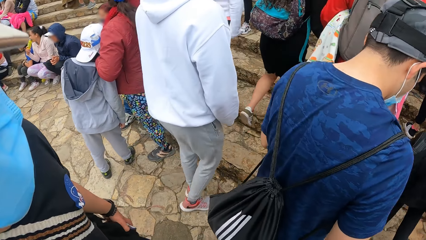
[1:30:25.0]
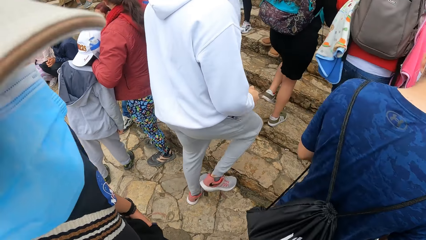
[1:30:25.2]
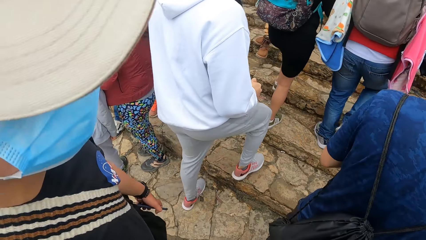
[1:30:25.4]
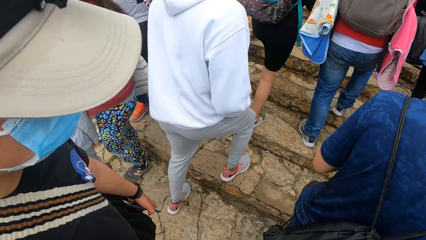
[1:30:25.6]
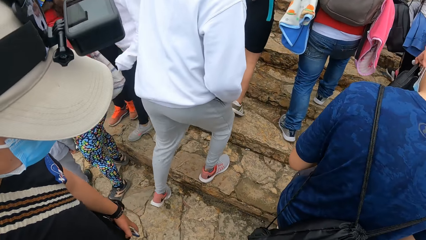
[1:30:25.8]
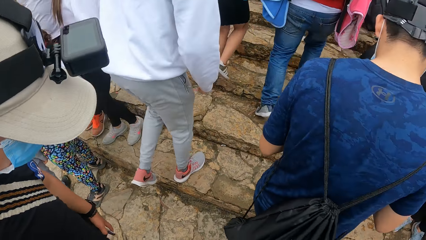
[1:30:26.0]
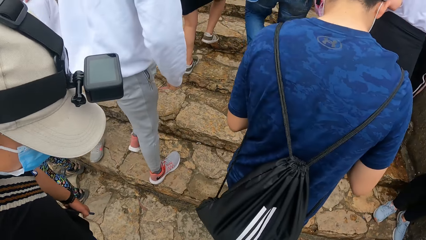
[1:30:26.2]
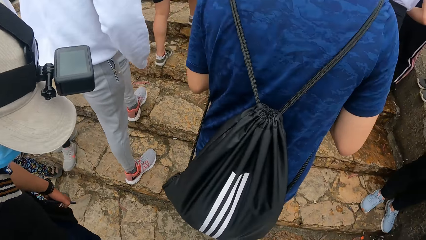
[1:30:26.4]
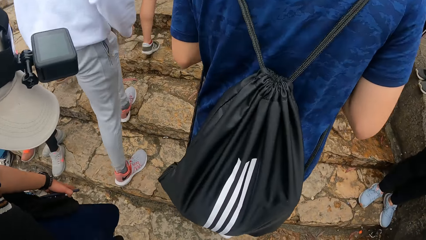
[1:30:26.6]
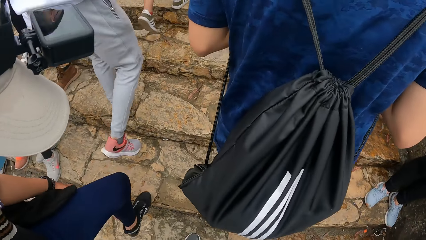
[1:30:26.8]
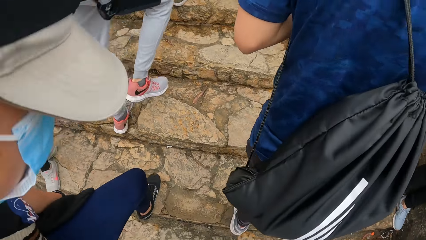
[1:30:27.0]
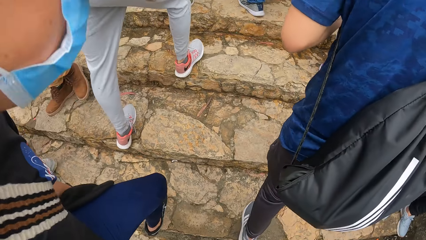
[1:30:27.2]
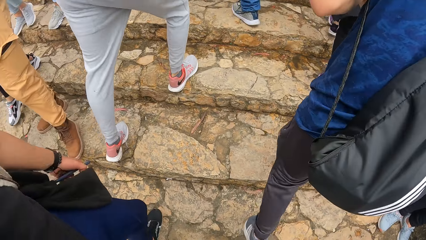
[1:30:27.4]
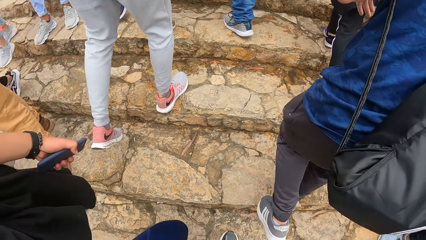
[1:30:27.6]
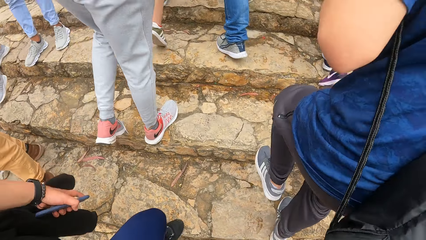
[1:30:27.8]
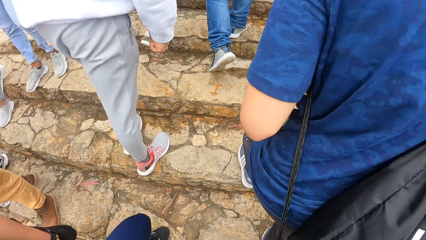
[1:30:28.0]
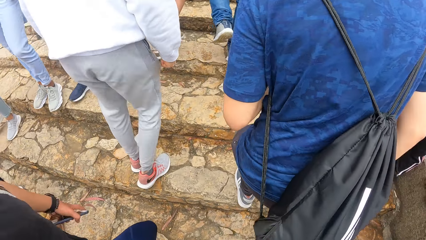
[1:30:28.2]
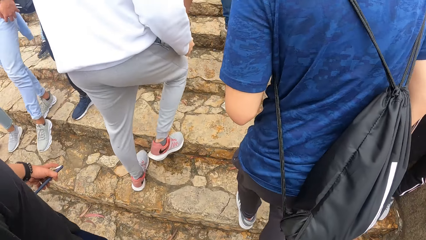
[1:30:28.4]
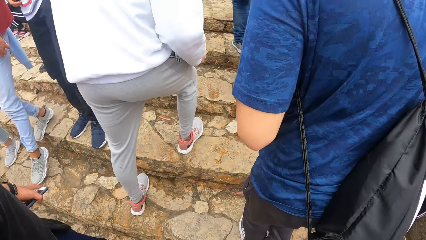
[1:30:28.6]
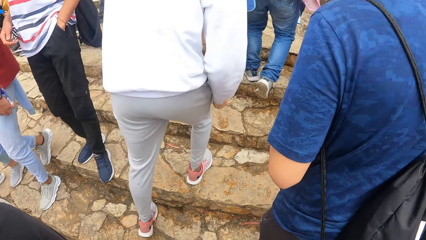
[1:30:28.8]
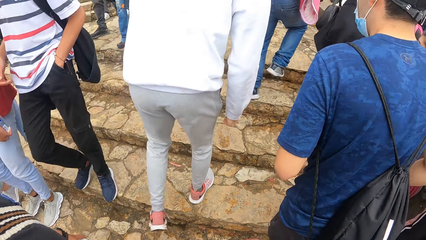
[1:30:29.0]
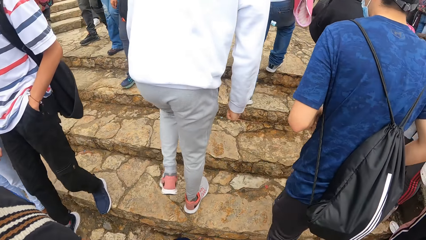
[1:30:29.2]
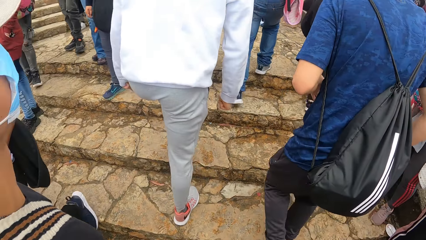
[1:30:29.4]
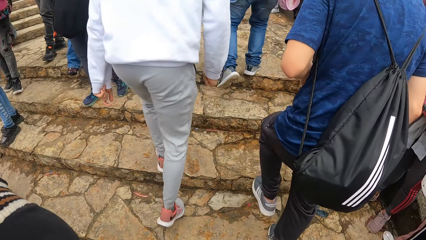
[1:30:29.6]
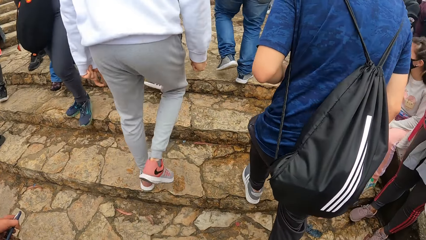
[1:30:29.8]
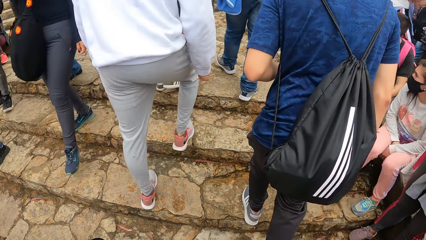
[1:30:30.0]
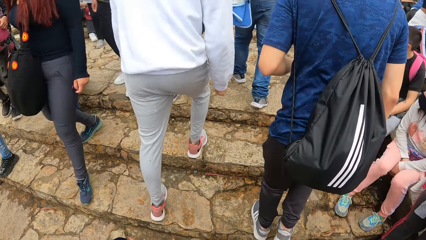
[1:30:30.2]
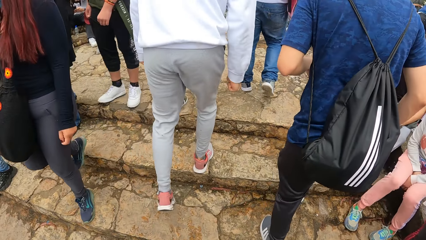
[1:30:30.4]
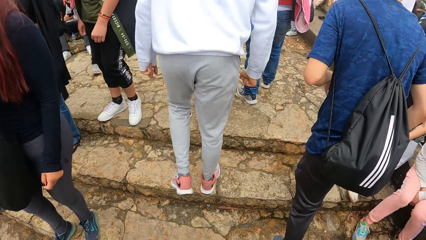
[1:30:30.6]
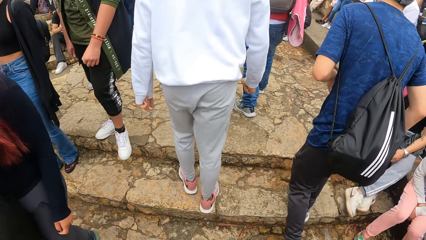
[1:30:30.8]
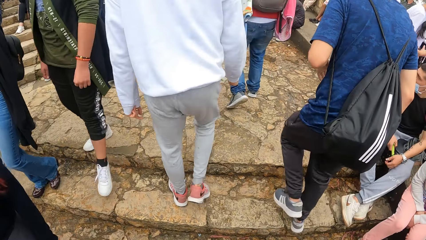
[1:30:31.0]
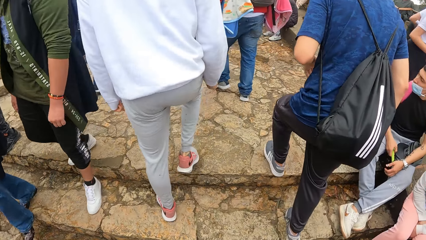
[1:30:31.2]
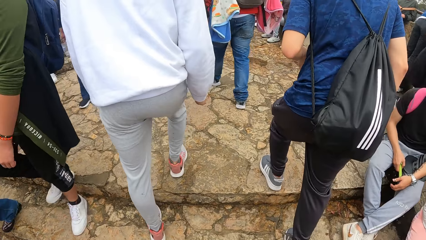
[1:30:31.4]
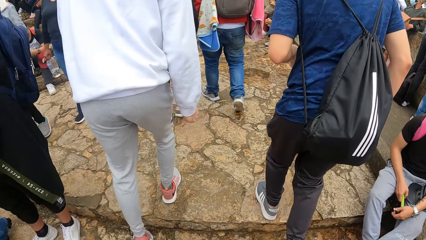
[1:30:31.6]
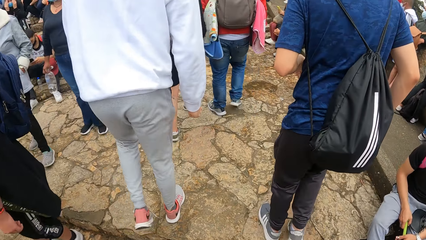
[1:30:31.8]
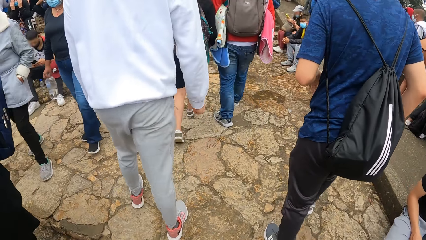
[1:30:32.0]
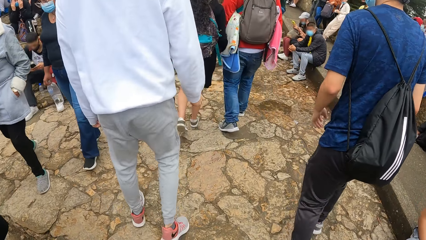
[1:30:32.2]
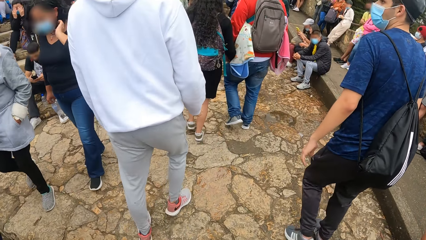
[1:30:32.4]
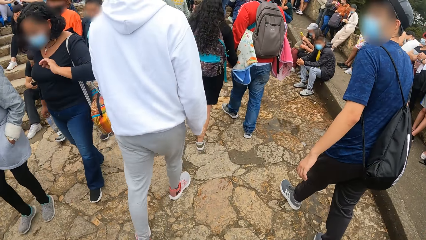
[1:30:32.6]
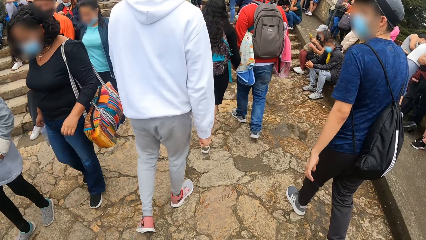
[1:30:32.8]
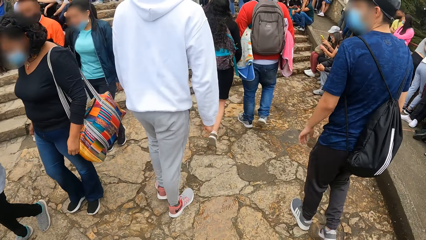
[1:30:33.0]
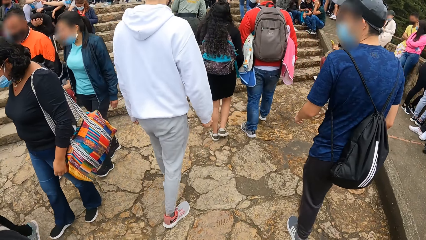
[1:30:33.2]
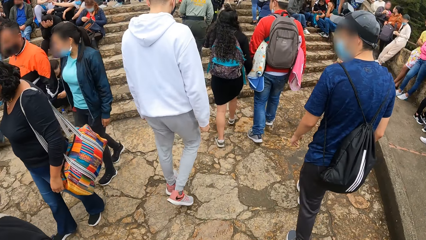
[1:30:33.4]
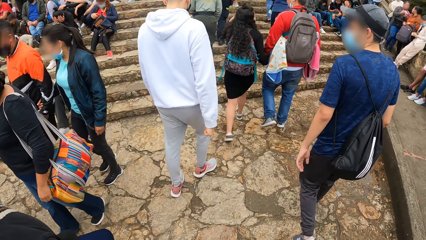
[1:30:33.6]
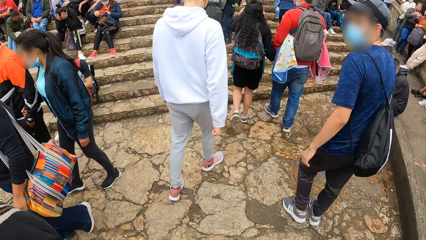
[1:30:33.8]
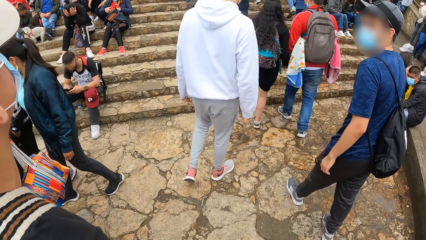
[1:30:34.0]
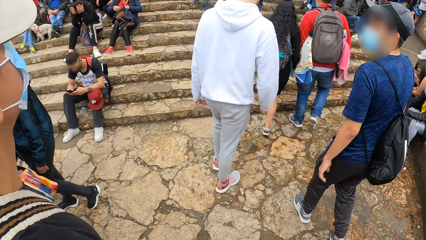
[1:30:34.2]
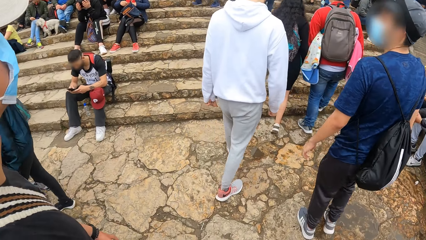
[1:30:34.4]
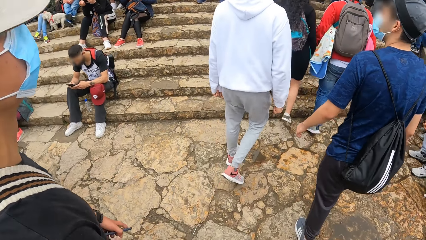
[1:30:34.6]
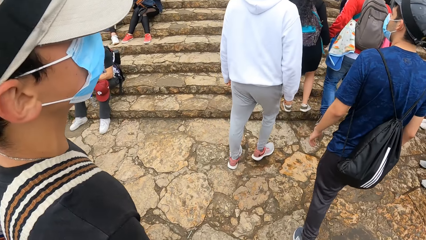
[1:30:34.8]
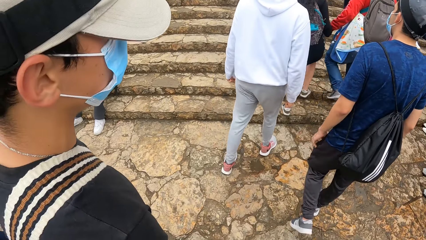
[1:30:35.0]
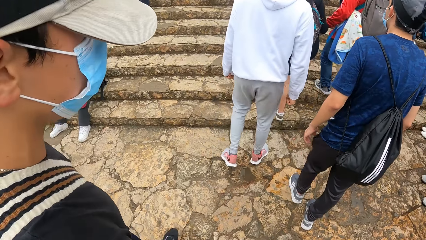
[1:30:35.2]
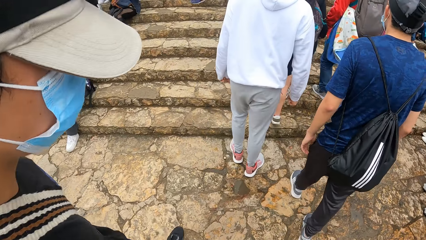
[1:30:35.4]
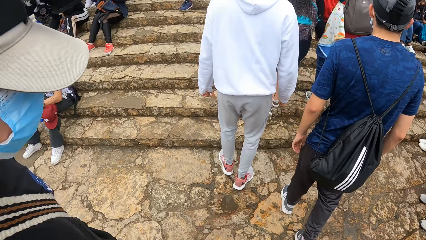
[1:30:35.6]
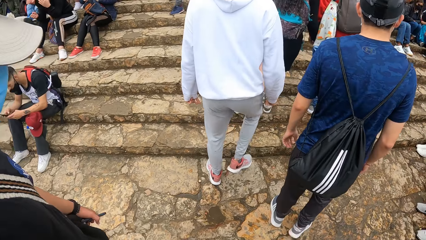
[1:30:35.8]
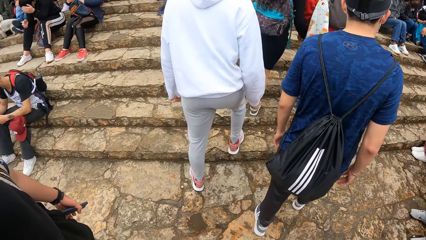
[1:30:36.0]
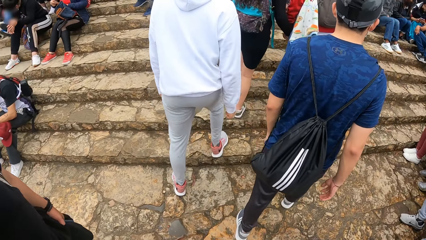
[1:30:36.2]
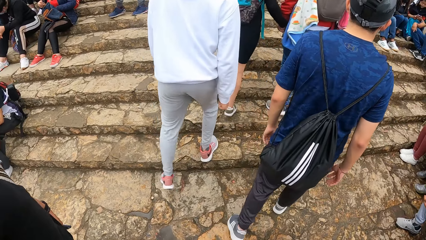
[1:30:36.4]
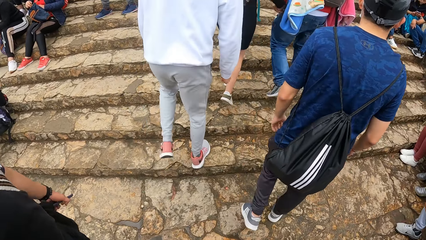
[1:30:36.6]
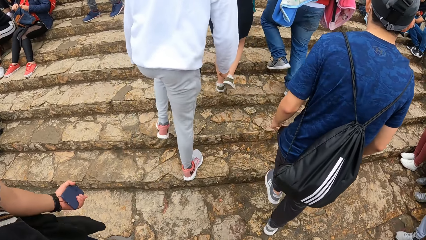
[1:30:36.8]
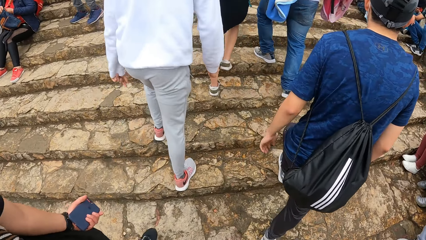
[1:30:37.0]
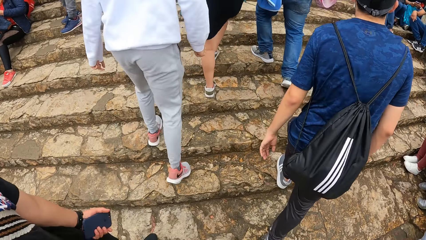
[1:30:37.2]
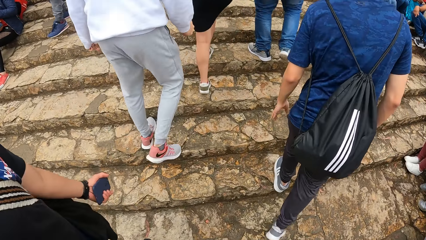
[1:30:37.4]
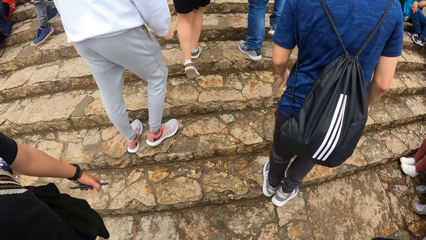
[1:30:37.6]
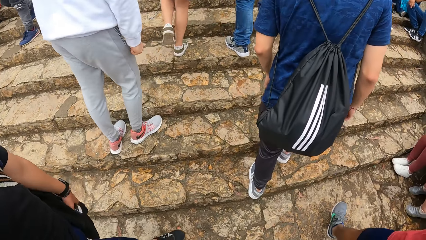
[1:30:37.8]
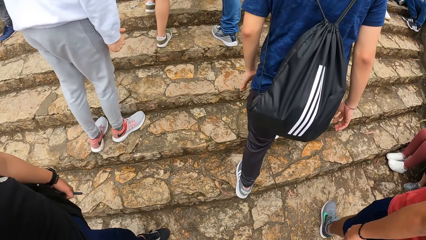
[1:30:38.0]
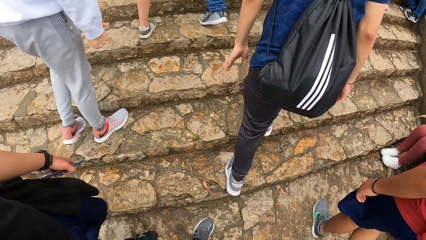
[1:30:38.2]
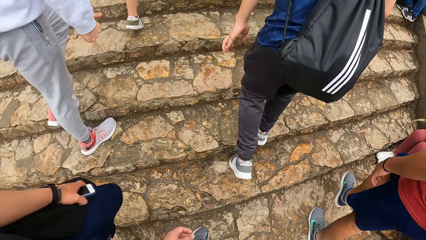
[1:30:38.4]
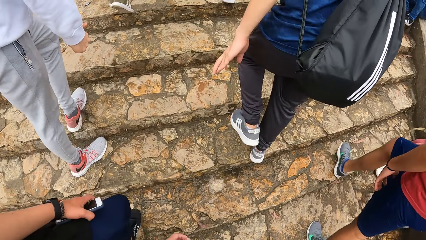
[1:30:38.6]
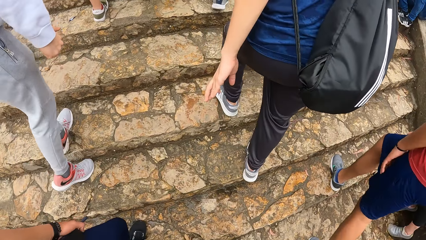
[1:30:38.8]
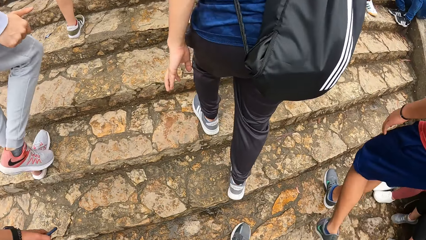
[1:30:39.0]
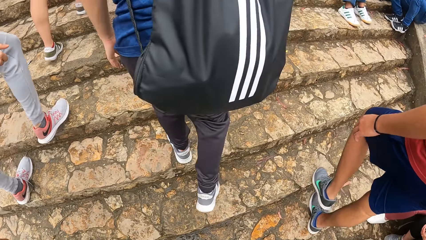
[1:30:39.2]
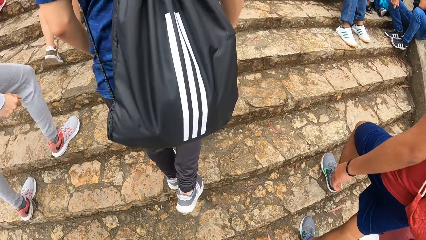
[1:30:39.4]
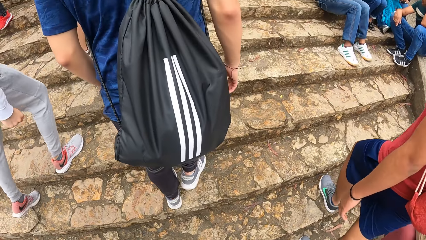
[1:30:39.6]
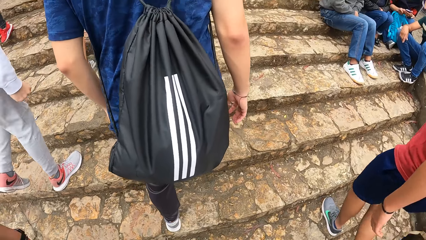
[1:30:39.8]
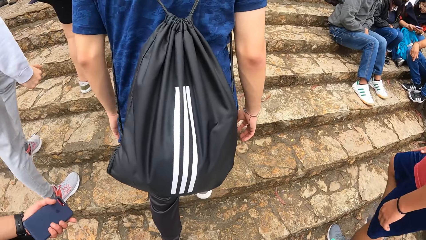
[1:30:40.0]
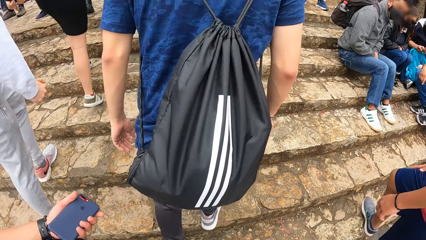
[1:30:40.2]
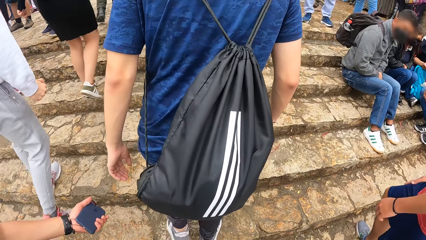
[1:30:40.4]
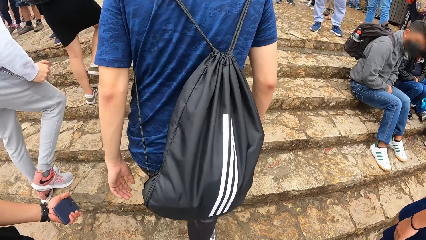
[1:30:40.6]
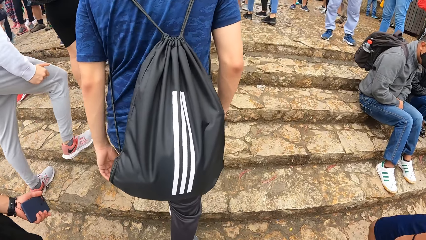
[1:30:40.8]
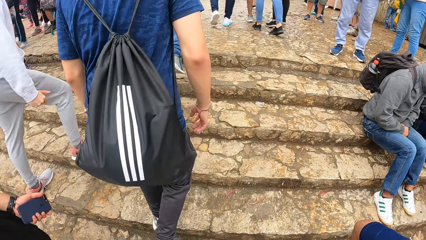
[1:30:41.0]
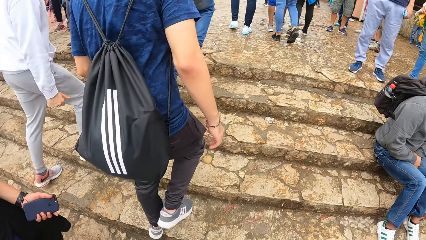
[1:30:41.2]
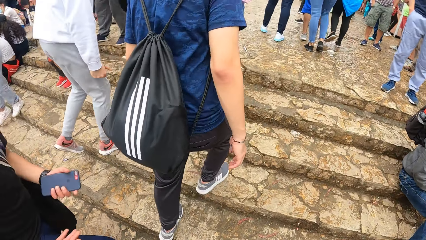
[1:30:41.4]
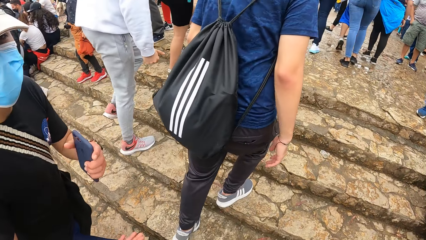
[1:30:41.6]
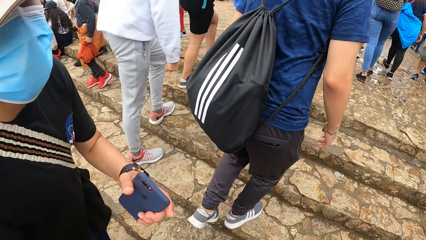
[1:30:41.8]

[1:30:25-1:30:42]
The man walks up the stairs. The camera wearer walks up the stairs. Another man interacts with the camera wearer on the walkway. The first man walks up the stairs. The other man walks up the stairs.
